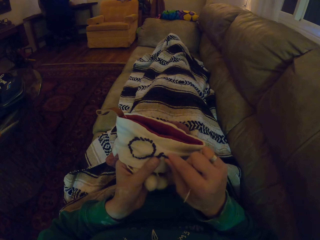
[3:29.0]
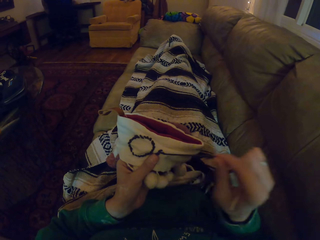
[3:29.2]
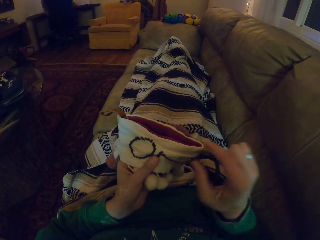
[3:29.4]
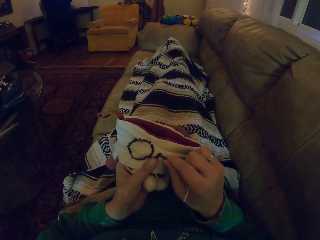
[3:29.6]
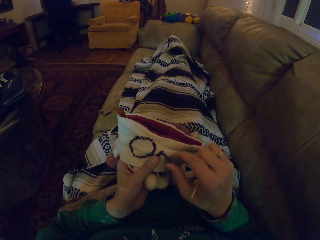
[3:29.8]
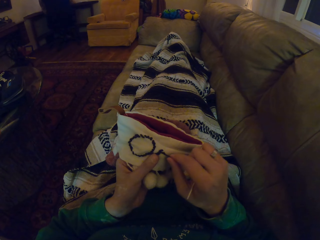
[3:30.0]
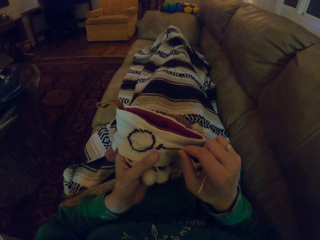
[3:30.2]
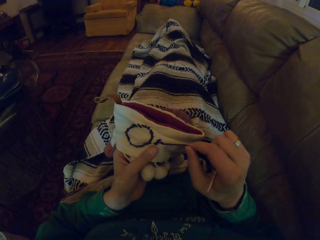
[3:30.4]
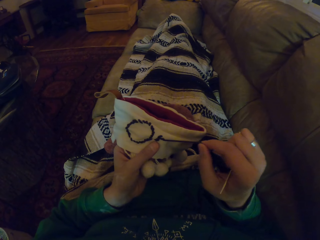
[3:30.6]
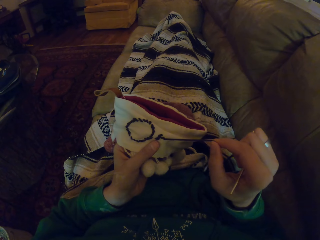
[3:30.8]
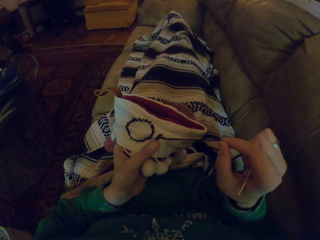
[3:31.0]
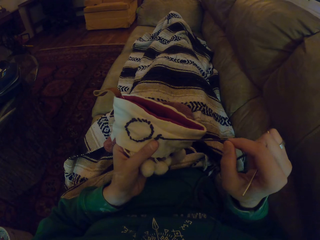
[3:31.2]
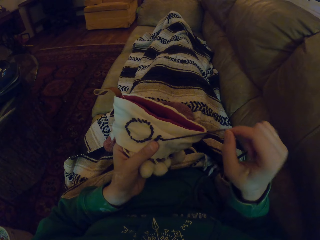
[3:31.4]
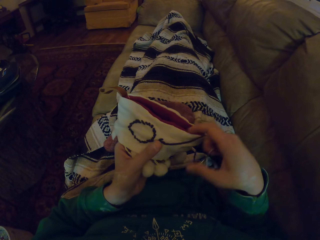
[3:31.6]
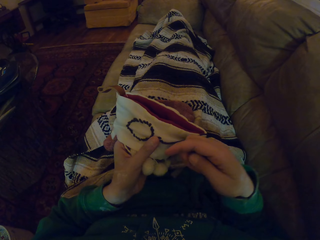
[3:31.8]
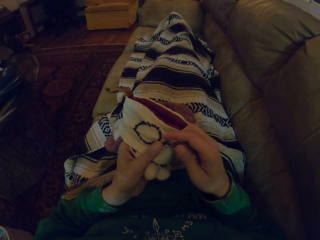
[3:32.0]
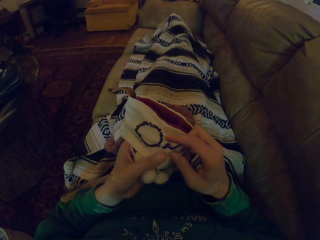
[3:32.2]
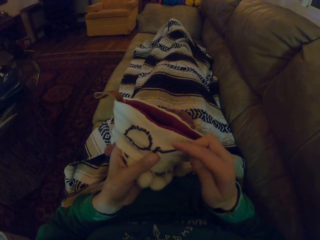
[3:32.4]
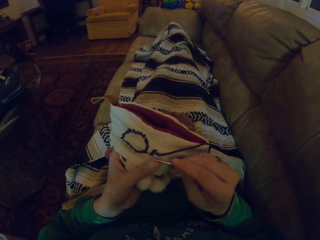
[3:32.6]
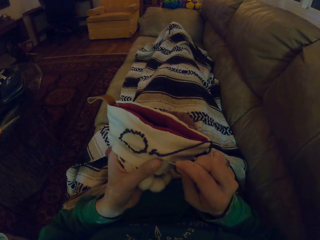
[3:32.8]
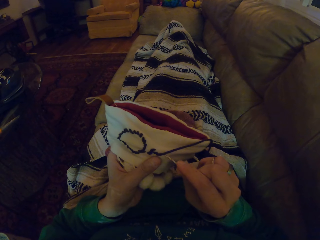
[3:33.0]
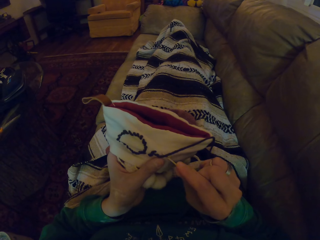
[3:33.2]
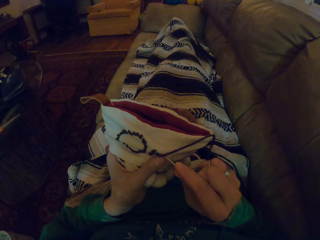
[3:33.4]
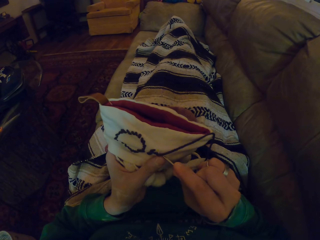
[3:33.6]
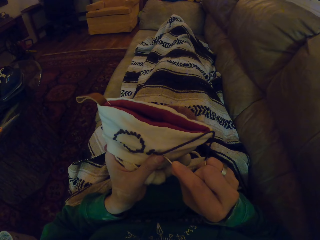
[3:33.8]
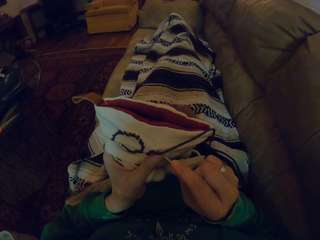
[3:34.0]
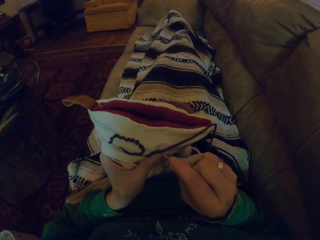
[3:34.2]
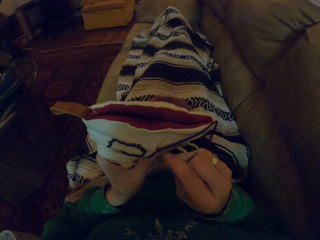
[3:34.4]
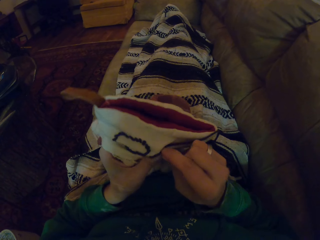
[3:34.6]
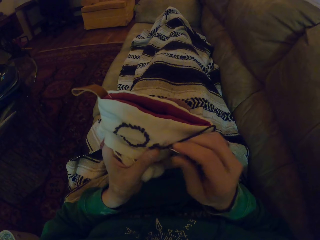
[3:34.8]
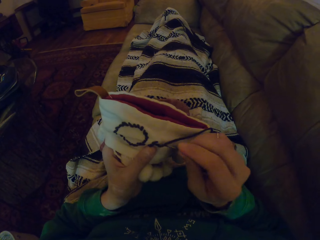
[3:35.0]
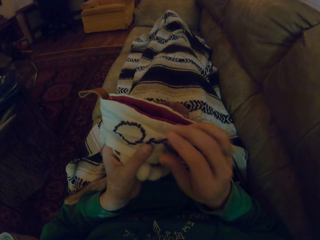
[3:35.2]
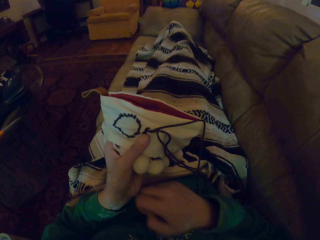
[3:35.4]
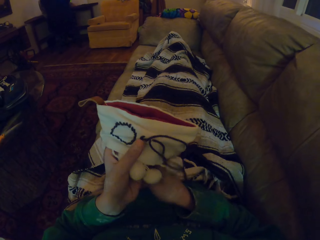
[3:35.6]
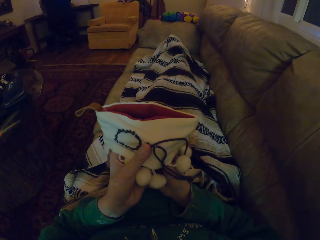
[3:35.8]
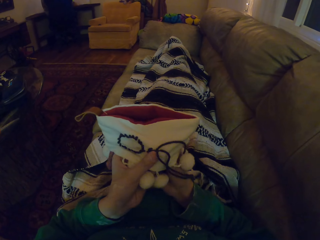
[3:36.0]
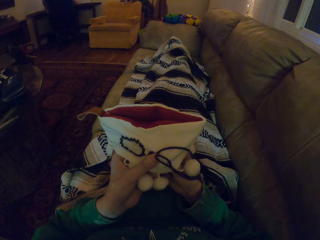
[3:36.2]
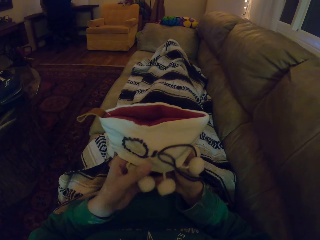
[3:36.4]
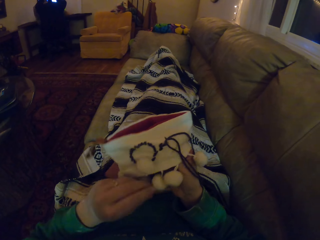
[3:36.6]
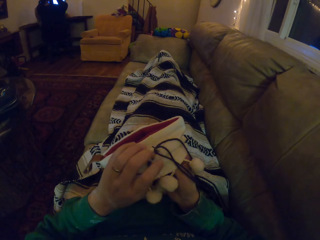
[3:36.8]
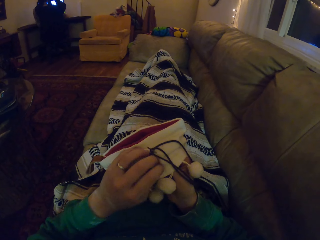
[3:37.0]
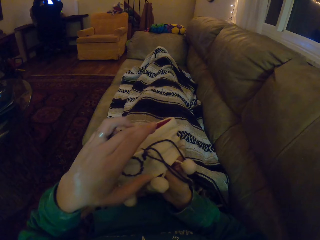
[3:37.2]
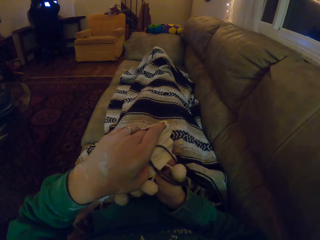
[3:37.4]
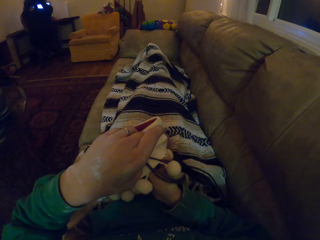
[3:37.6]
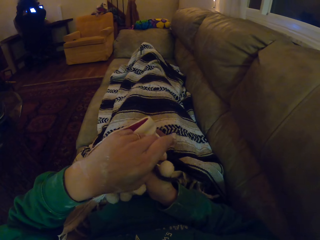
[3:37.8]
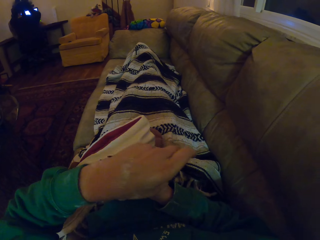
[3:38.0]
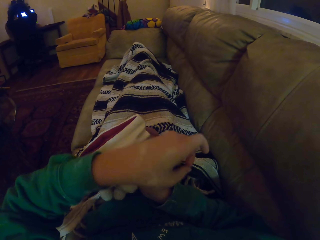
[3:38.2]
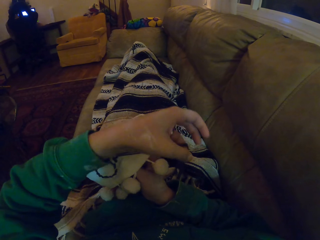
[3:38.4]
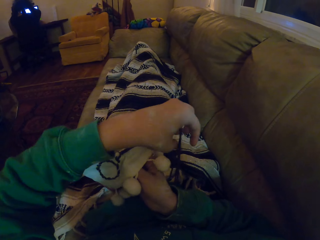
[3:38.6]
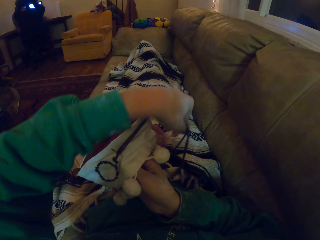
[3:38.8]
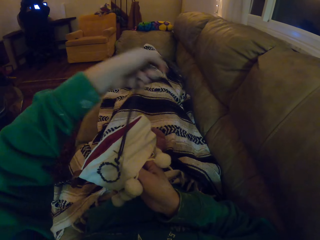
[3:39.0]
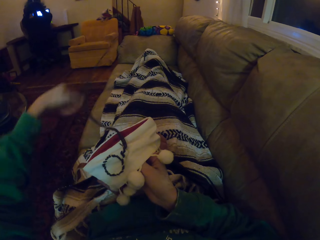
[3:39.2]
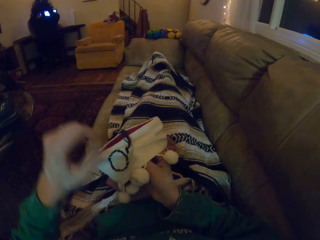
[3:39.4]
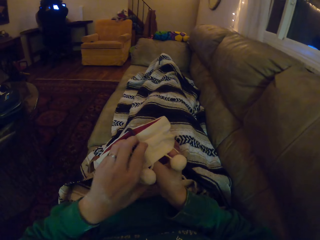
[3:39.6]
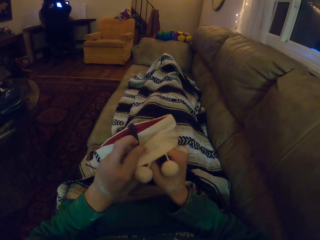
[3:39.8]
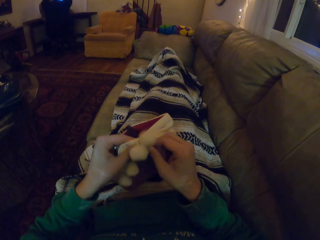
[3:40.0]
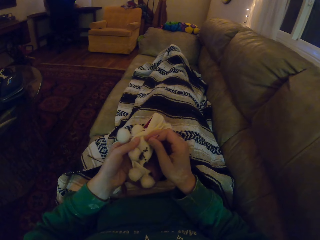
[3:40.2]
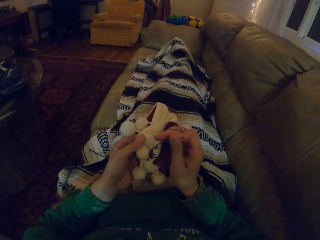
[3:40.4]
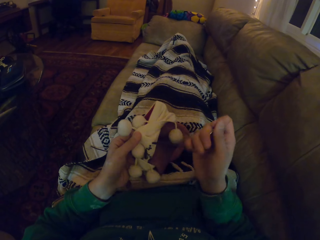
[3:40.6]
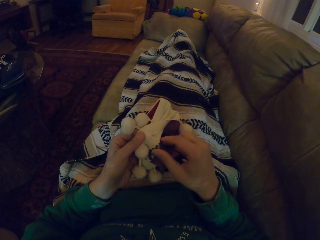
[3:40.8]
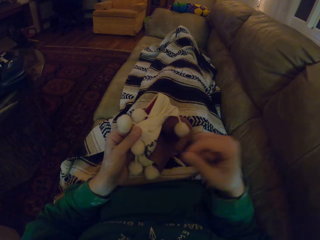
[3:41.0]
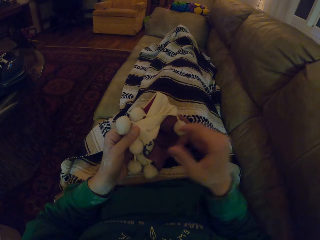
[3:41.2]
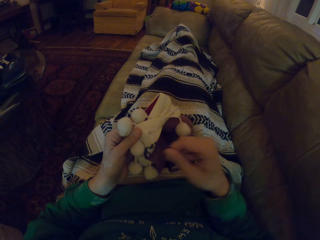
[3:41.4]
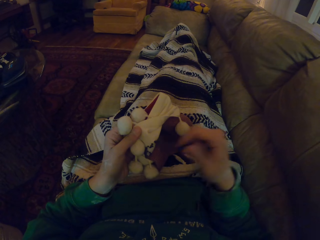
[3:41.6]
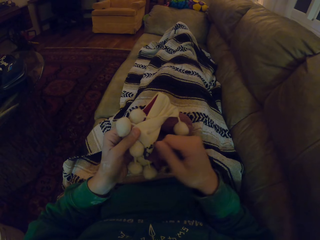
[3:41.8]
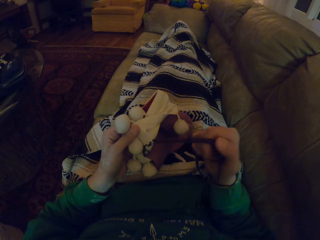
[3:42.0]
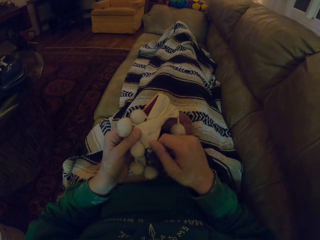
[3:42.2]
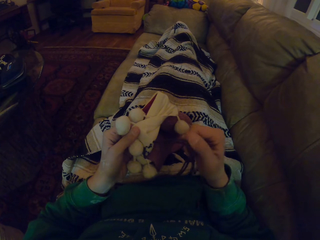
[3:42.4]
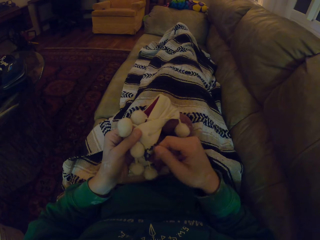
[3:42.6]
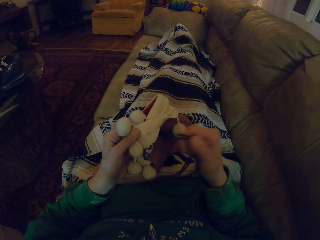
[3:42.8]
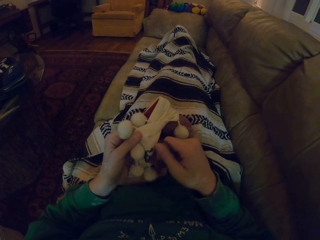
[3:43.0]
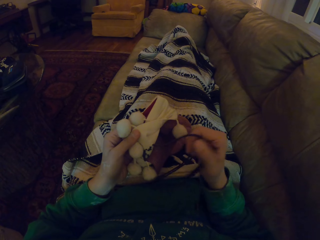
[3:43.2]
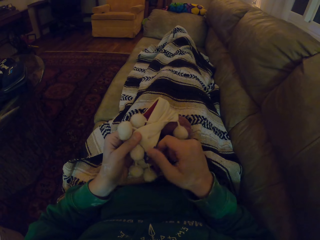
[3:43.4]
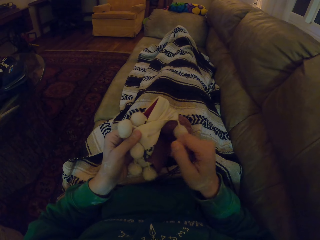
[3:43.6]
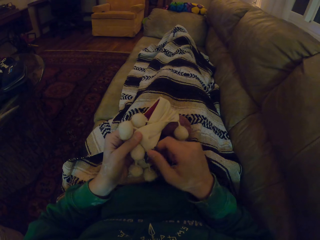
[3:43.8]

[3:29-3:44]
The camera wearer adjusts the garment. They knit the garment. They hold the sewing needle. They move the hand holding the garment. They push the thread. They fold the garment. They pull the thread.

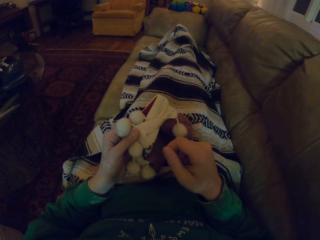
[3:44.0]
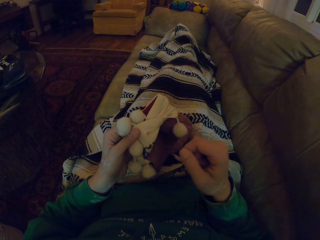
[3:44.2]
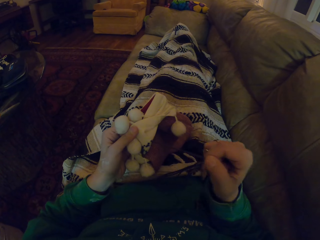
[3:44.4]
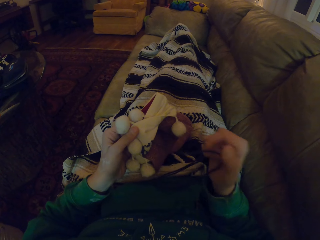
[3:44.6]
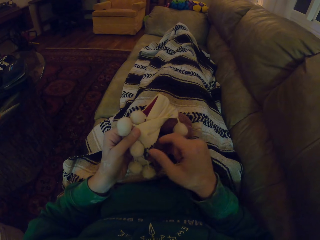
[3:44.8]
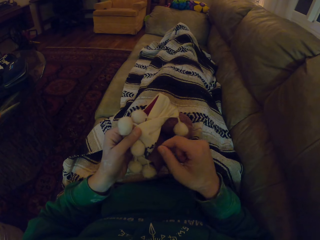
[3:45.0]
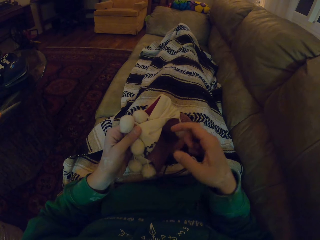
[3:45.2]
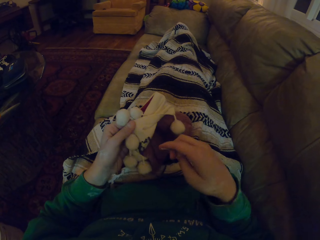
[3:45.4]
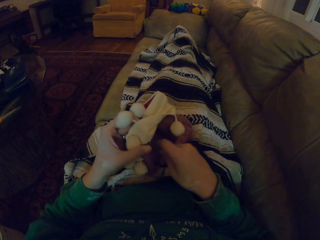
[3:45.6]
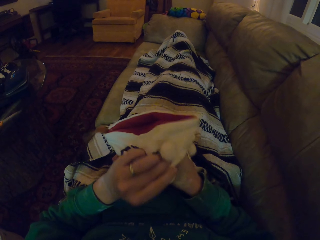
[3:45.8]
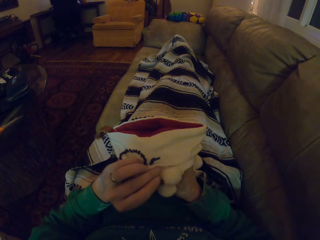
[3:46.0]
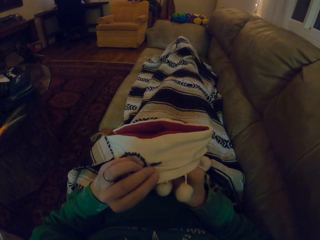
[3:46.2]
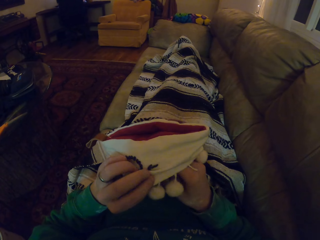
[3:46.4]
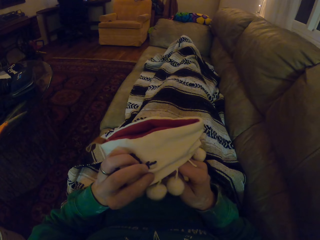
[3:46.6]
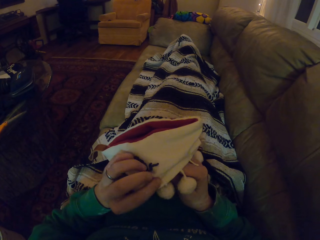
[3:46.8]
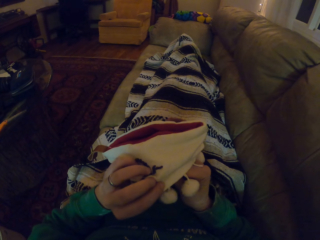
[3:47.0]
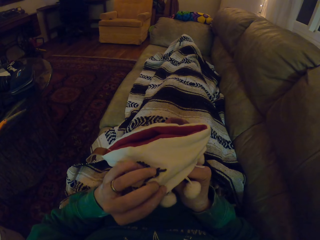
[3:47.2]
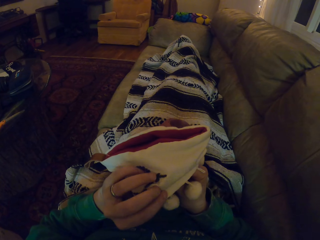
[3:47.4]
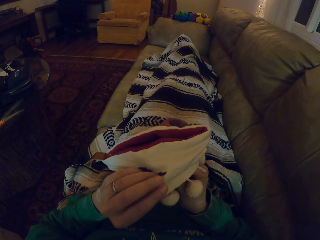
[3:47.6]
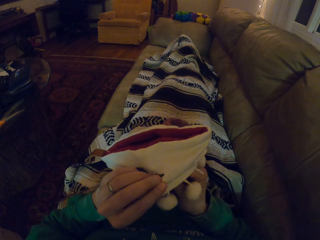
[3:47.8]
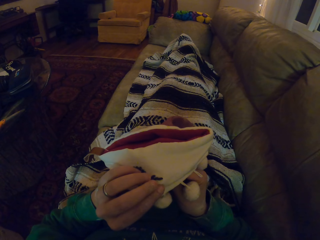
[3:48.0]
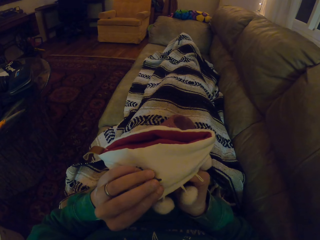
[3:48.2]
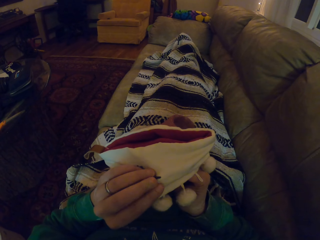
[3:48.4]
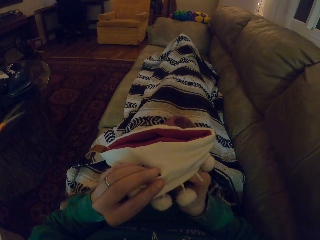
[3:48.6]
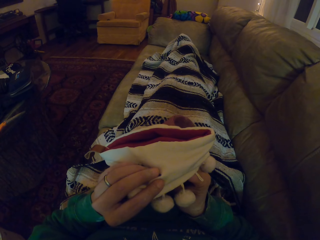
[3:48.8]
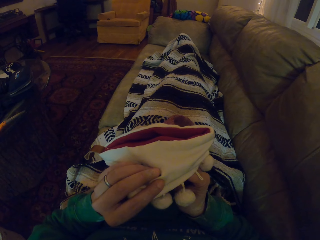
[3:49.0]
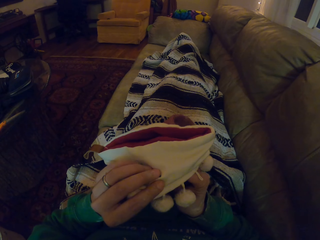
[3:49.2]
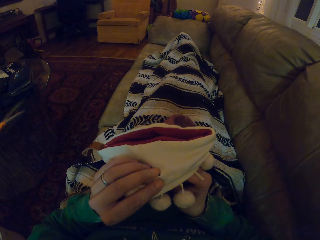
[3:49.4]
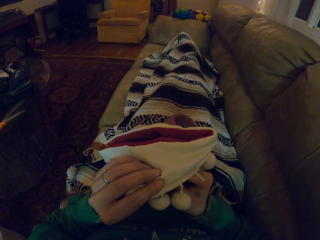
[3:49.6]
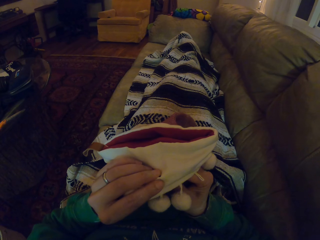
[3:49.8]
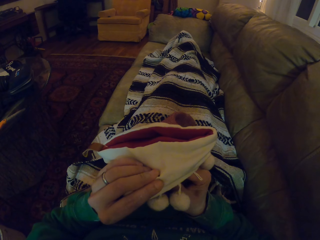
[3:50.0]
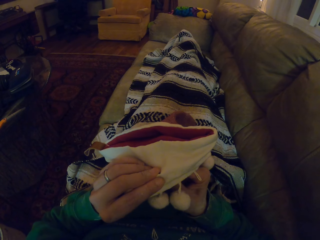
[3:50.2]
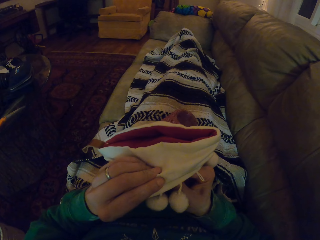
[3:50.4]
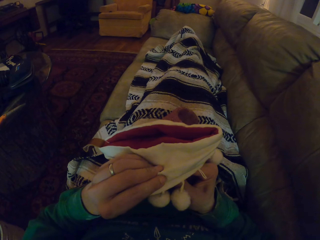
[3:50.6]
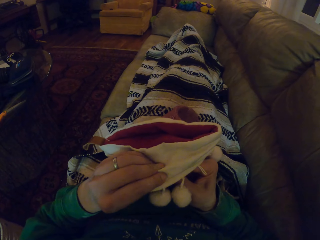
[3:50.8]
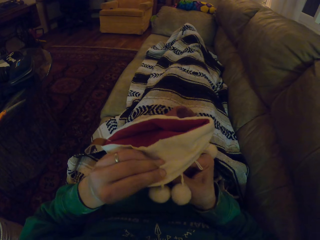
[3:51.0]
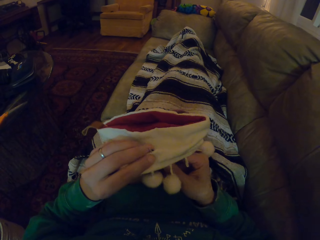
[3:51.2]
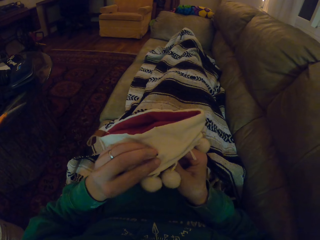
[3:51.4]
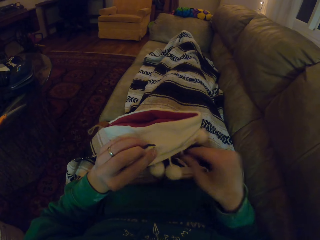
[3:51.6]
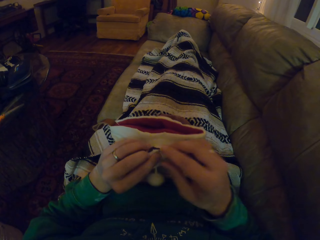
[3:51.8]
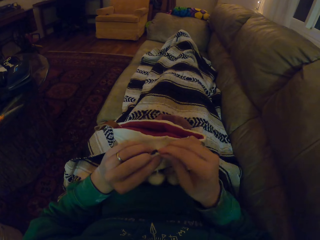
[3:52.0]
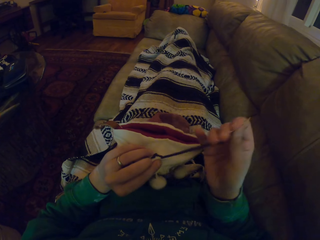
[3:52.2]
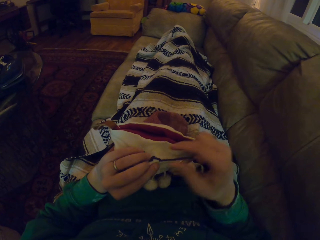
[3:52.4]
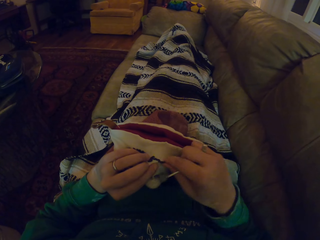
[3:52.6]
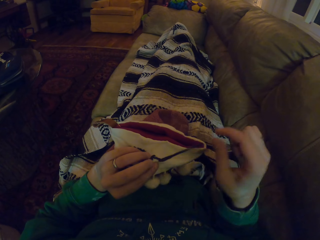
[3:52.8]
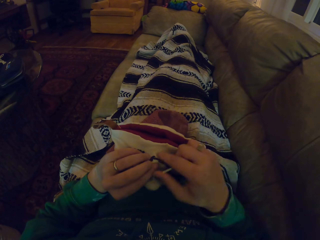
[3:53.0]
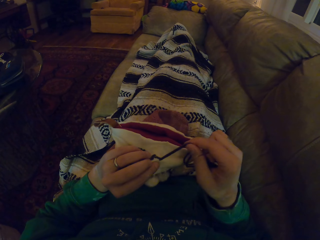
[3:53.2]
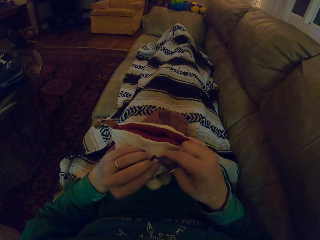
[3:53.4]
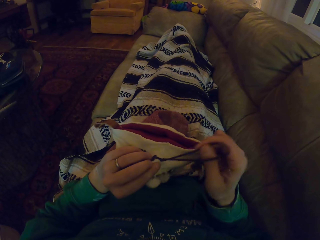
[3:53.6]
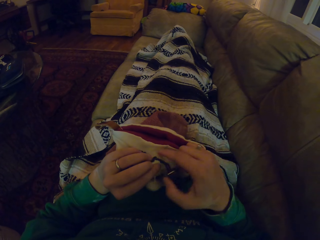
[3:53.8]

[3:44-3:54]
The camera wearer turns the garment. They knit the garment. They pull the thread.
